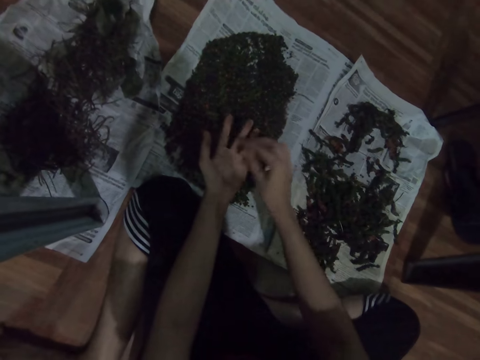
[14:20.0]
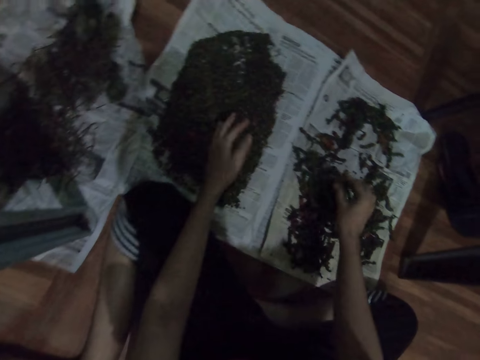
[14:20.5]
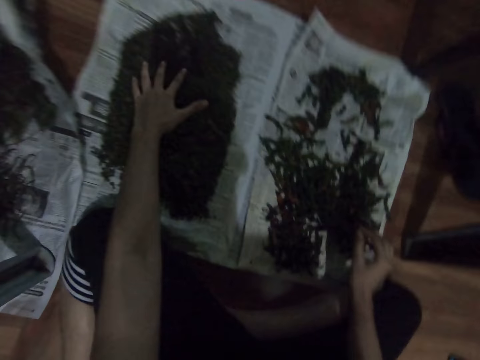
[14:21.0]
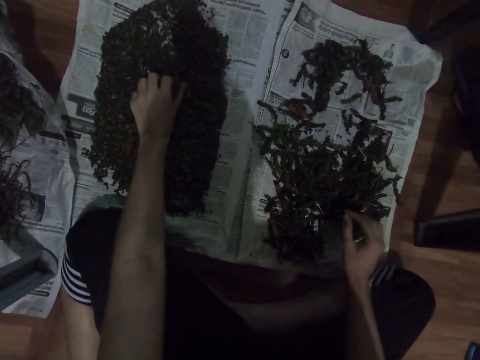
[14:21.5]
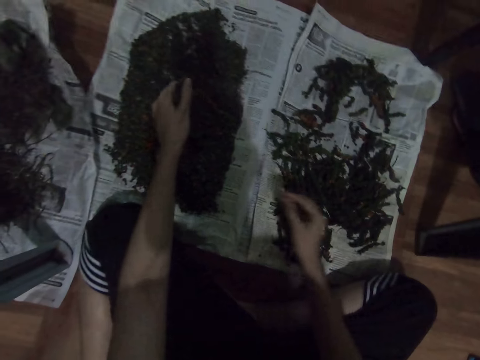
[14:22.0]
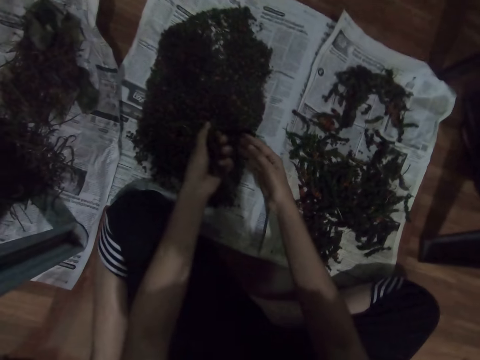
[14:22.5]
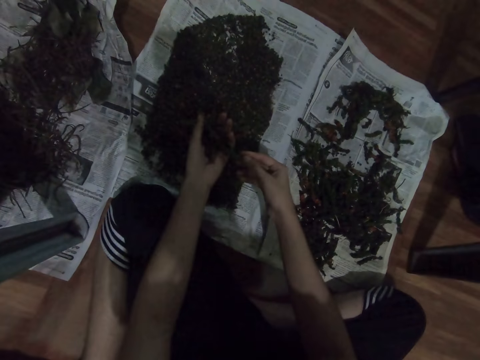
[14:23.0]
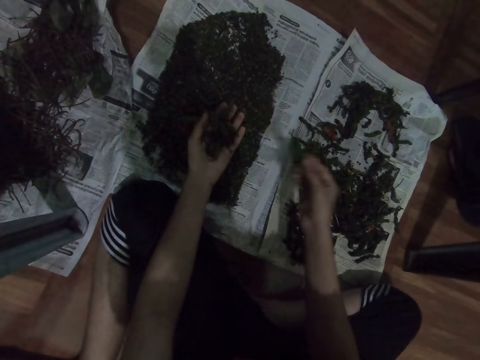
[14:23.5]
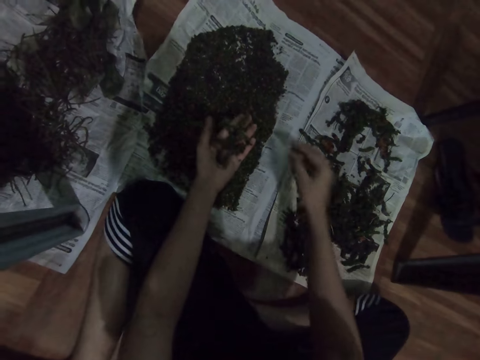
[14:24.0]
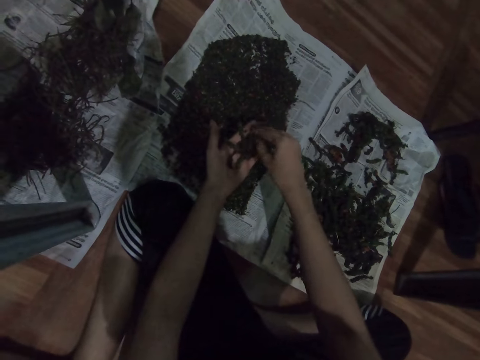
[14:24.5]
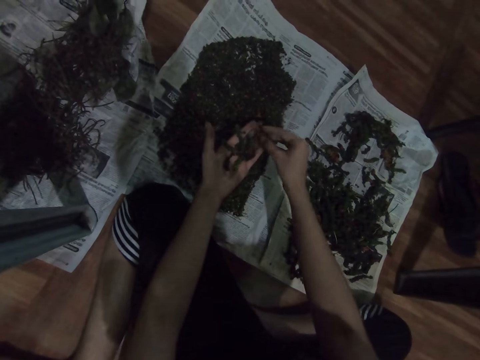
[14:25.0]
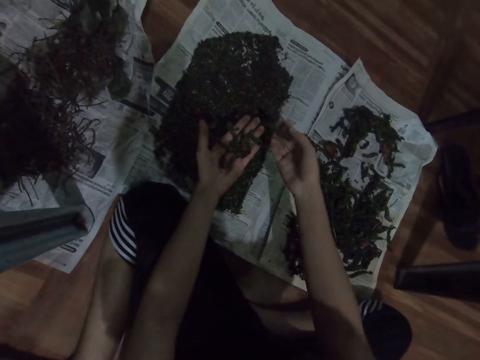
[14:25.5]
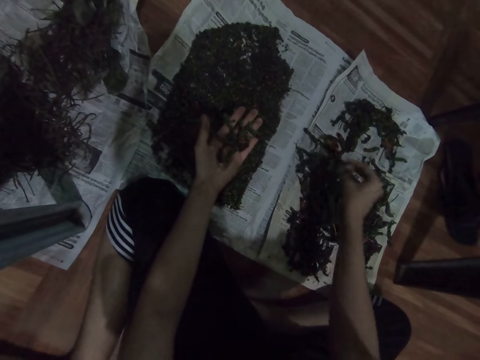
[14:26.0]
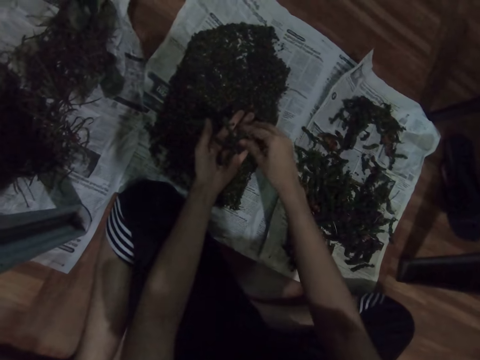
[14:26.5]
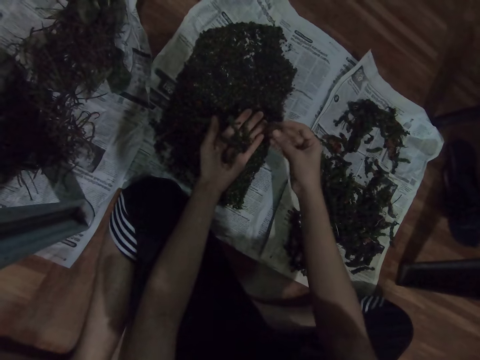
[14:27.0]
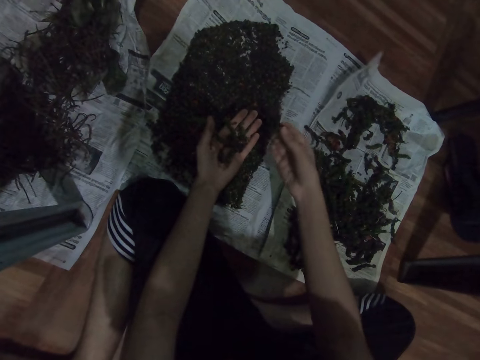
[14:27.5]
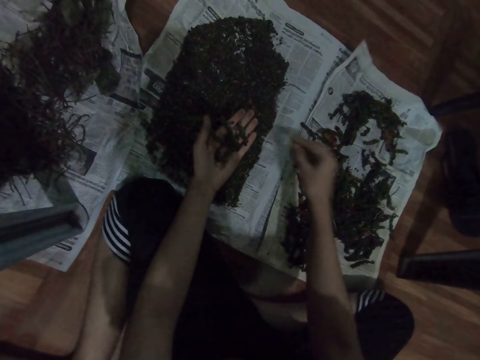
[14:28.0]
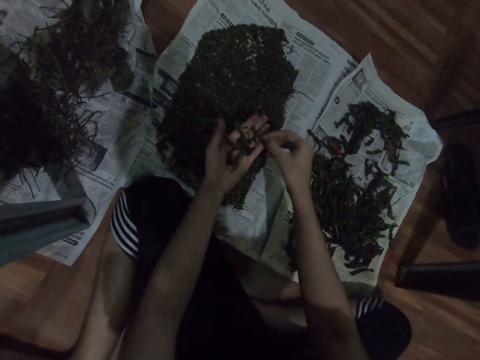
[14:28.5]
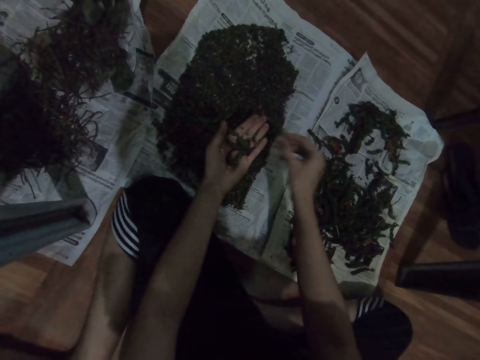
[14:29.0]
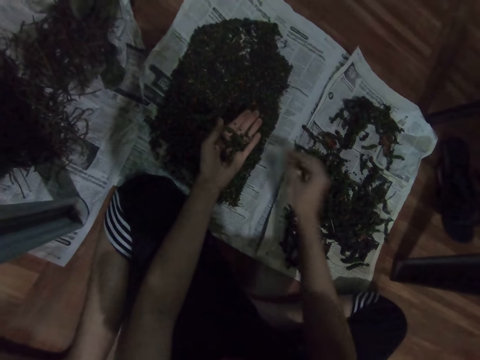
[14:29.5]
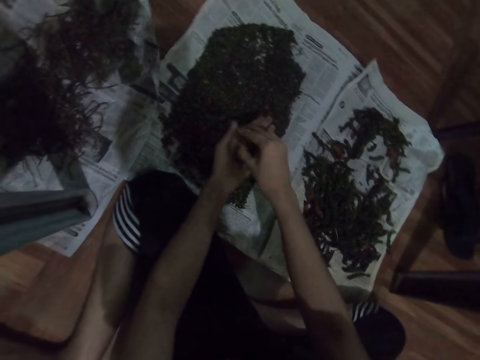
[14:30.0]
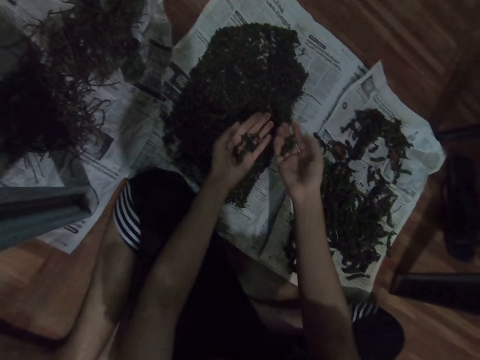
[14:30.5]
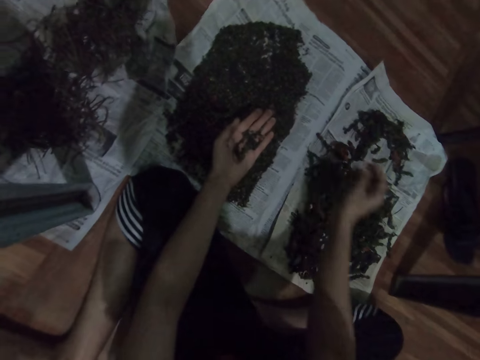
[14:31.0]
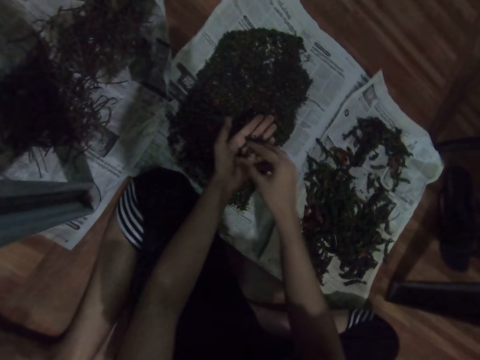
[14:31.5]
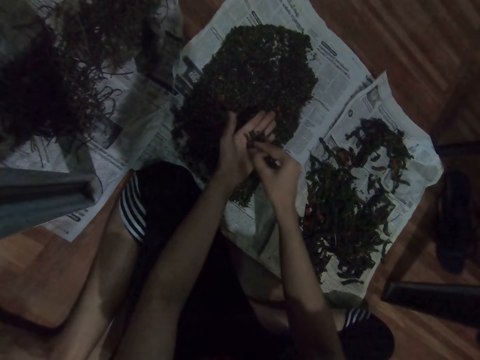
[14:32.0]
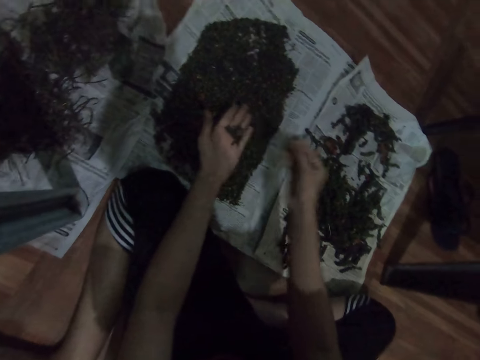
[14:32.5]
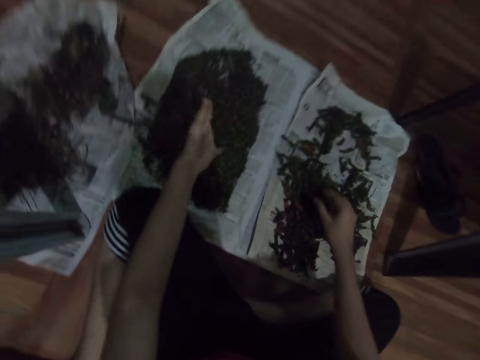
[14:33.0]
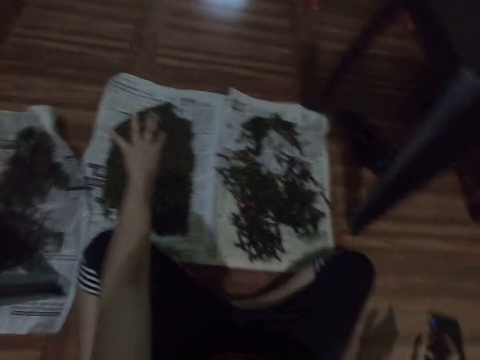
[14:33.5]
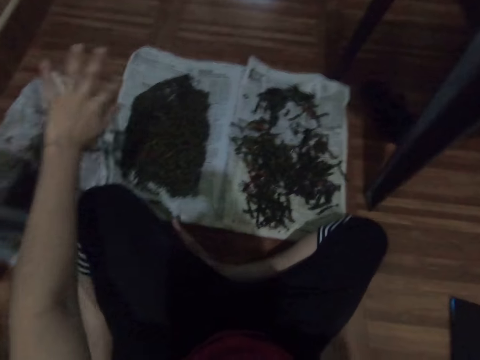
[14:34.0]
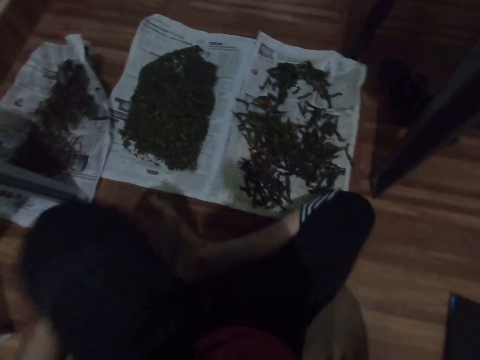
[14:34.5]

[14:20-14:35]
The camera wearer drops something. They take something with the left hand. They drop something. They collect something. They take something with the left hand. They drop something. They take something with the left hand. They drop something. They take something with the left hand. They drop something. They take something with the left hand. They drop something. They take something with the left hand. They drop something.

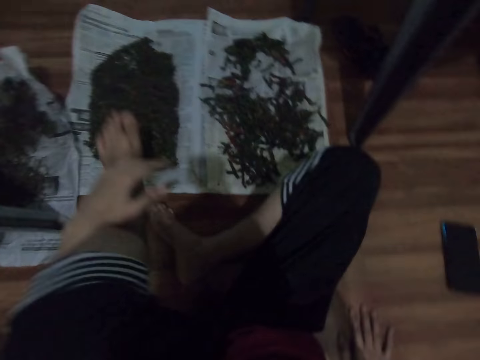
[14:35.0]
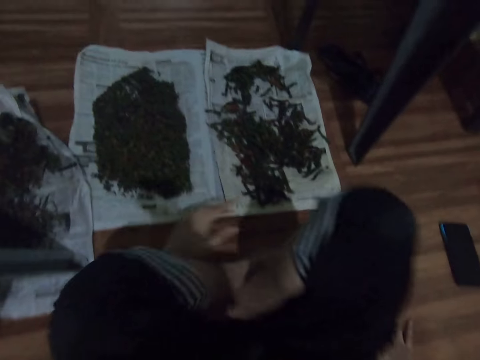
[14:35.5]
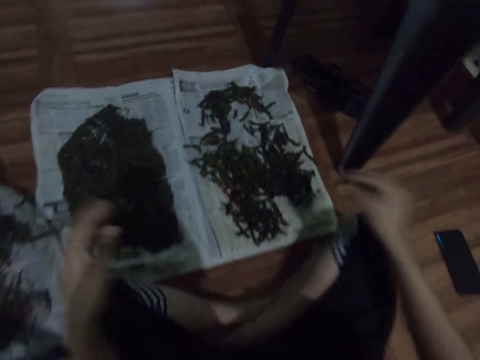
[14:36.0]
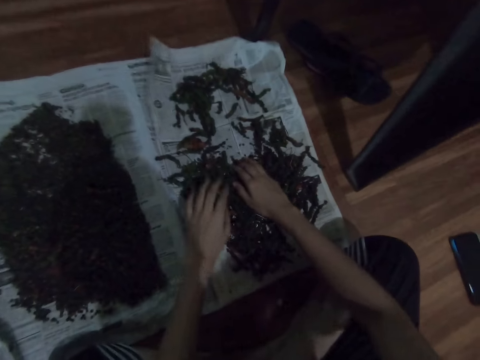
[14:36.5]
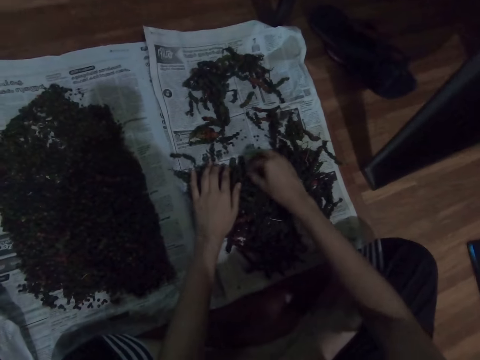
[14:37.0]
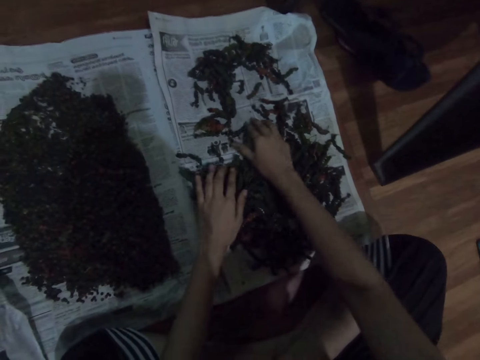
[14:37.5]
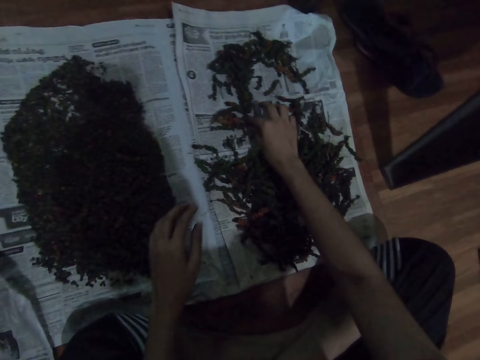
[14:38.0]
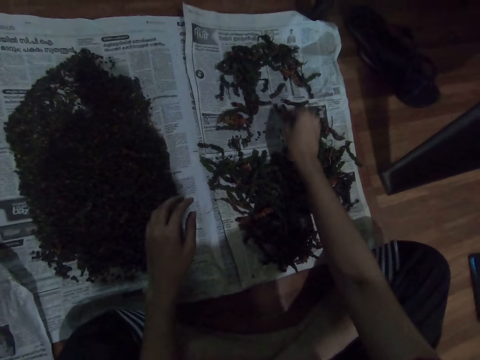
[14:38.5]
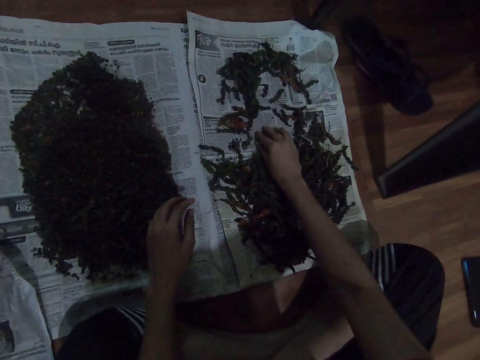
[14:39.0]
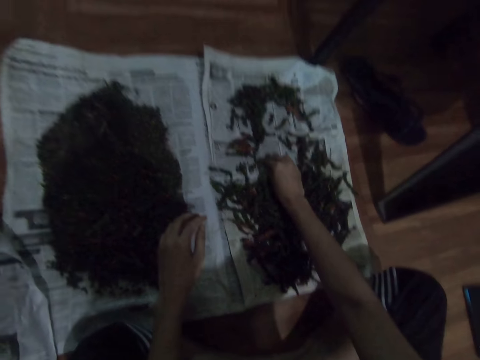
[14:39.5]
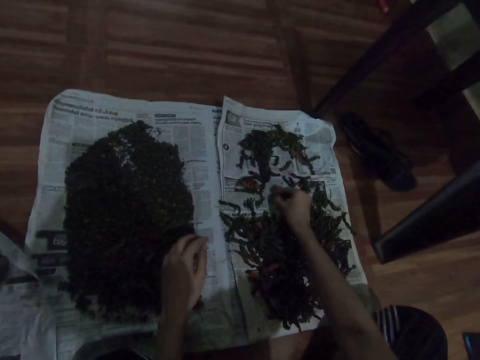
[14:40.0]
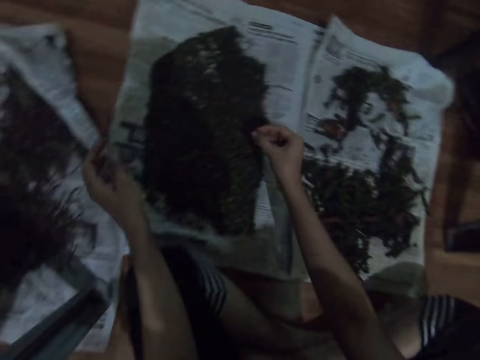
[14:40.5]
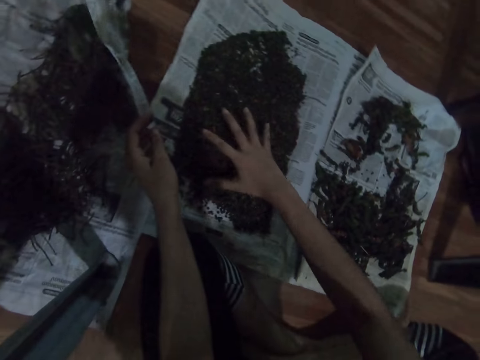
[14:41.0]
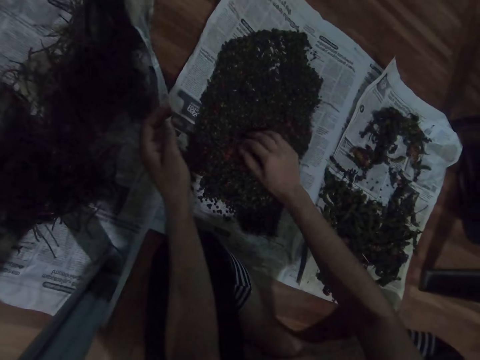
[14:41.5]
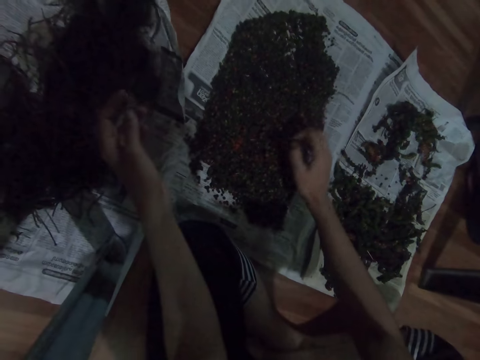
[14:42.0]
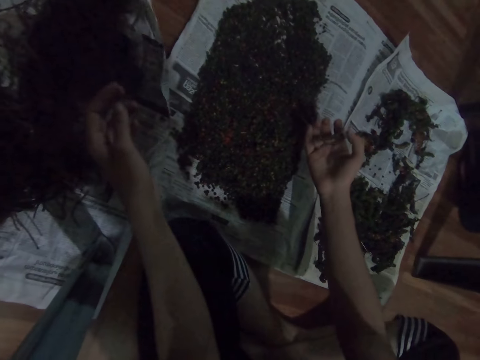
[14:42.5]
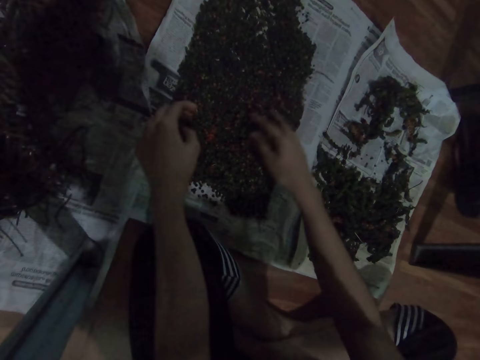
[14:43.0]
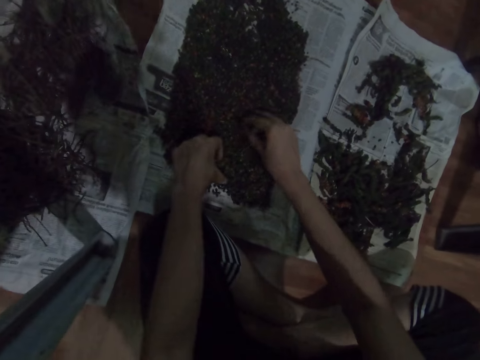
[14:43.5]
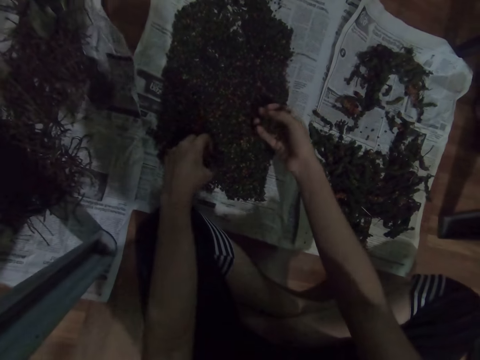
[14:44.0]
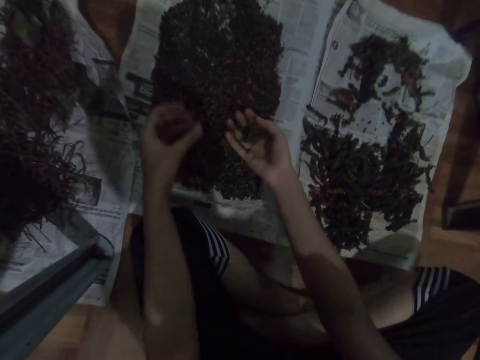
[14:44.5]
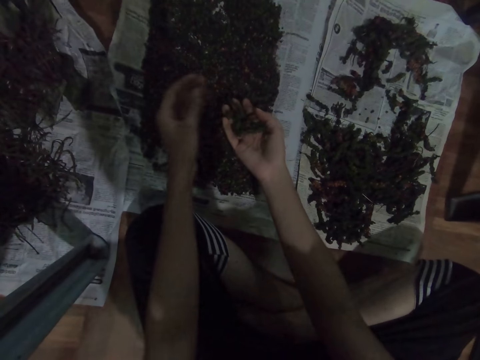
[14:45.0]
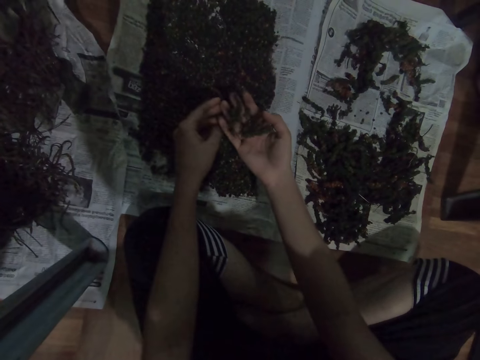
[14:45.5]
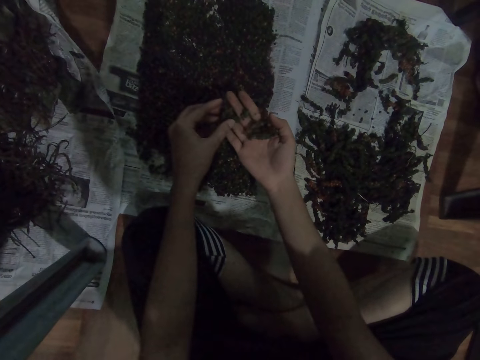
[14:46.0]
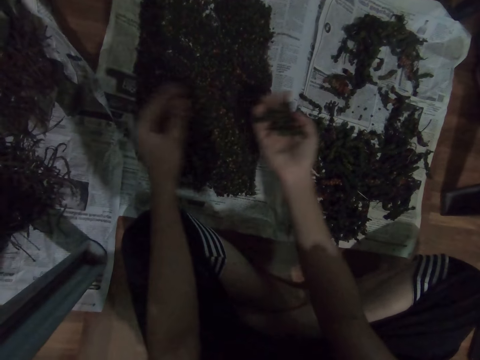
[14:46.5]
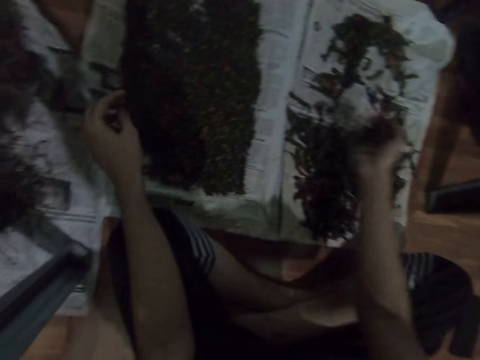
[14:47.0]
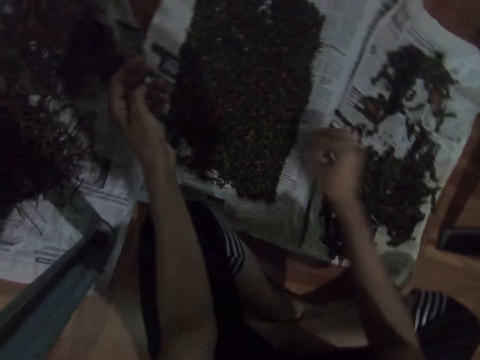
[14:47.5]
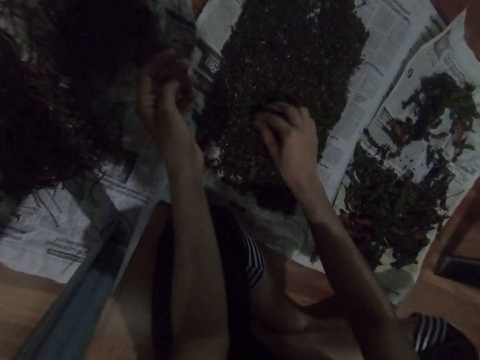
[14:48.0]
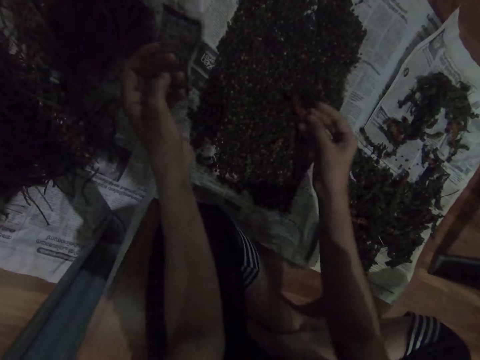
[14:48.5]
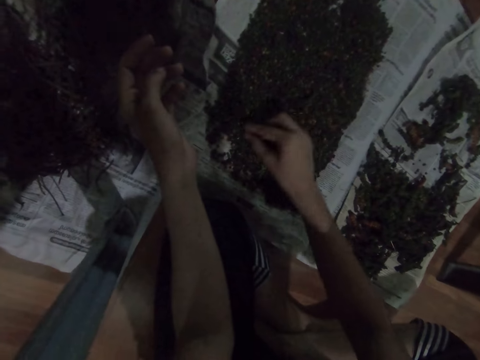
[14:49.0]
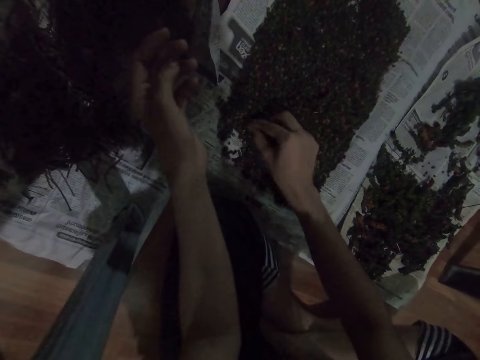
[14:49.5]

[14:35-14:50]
The camera wearer moves the leg. They move something aside. They gather something. They collect something. They check something. They check something again. They pick up something.
